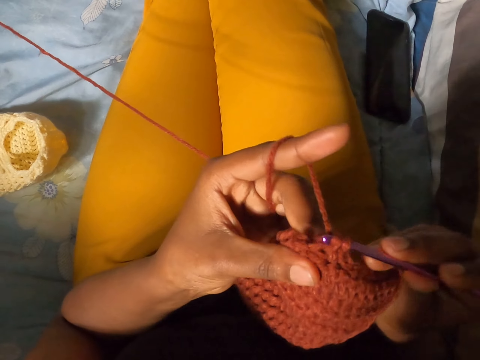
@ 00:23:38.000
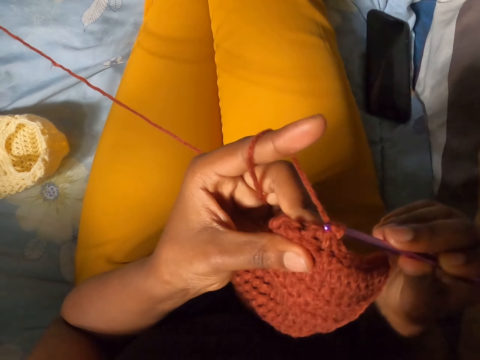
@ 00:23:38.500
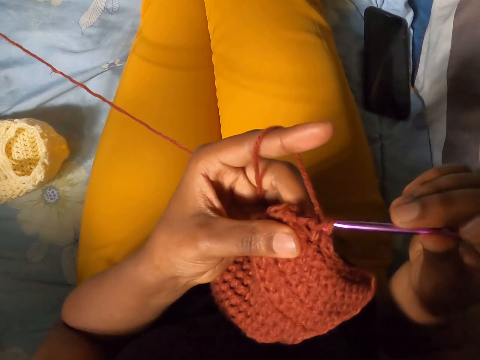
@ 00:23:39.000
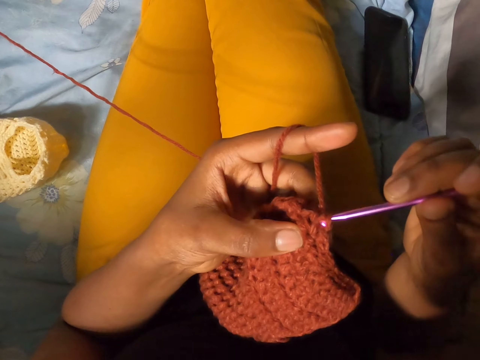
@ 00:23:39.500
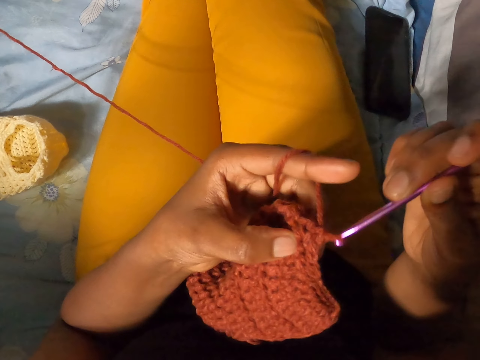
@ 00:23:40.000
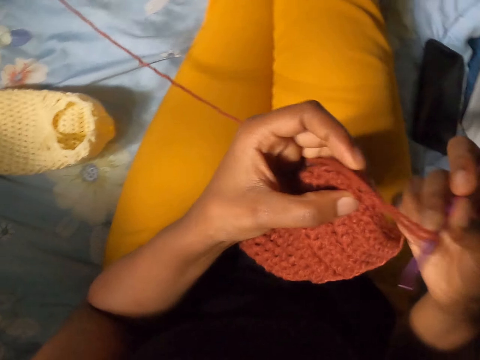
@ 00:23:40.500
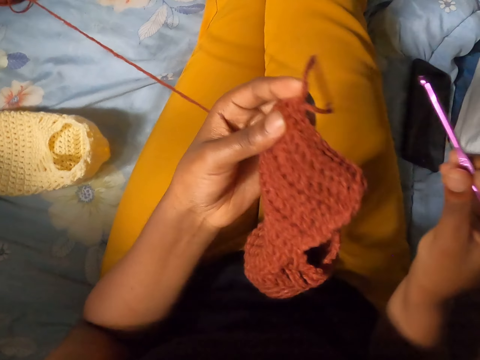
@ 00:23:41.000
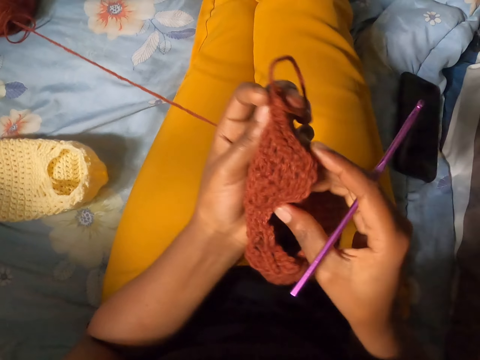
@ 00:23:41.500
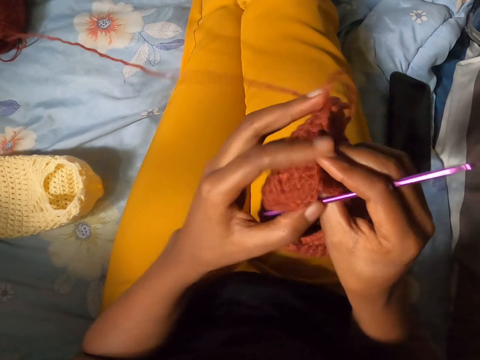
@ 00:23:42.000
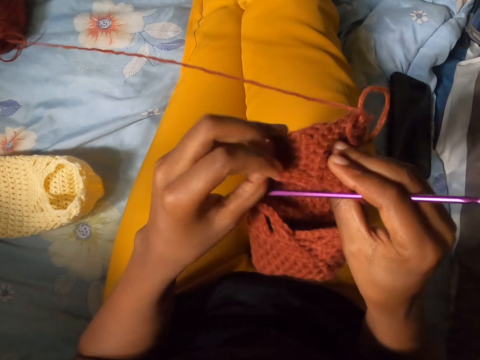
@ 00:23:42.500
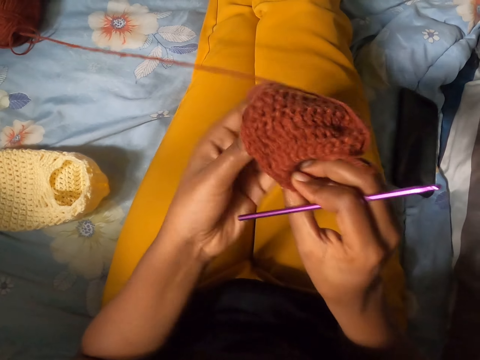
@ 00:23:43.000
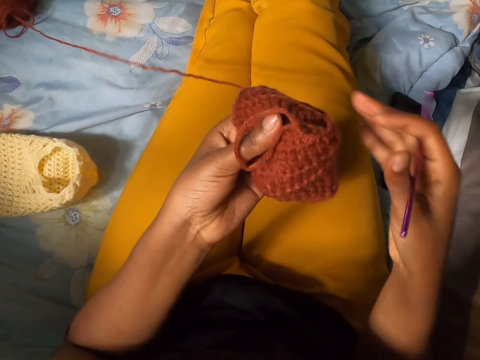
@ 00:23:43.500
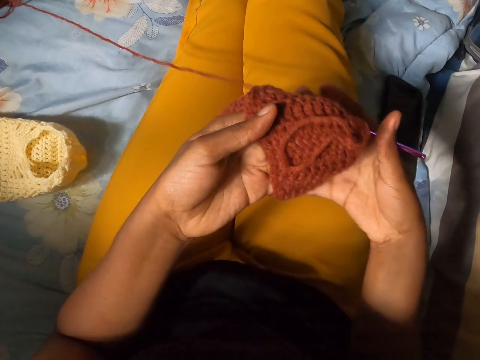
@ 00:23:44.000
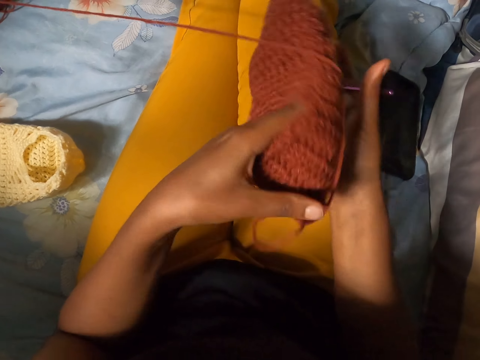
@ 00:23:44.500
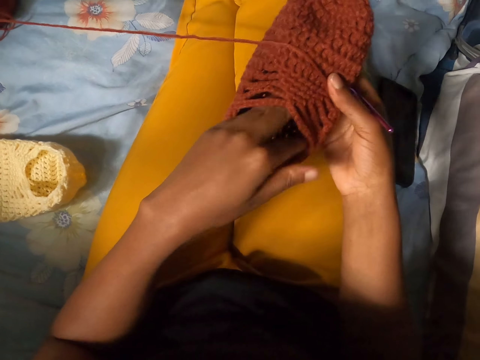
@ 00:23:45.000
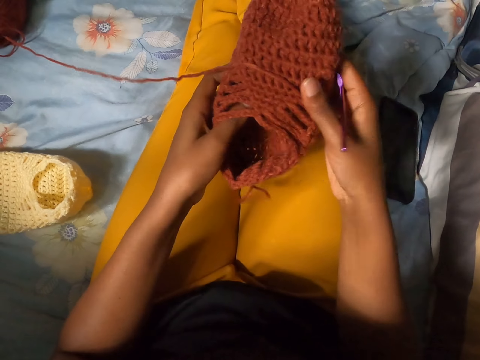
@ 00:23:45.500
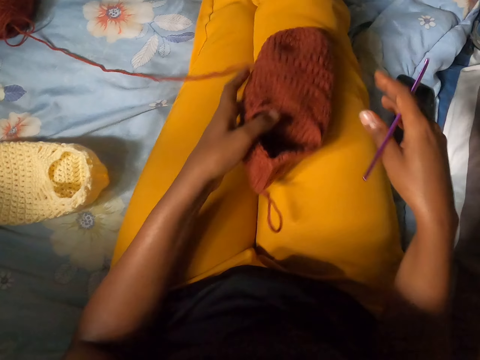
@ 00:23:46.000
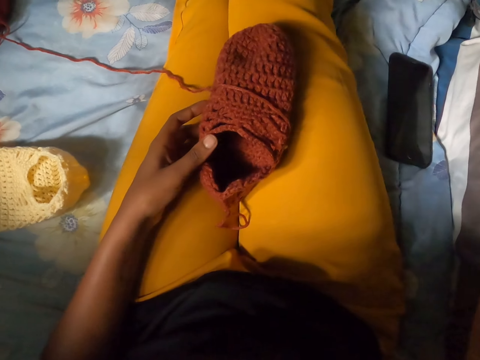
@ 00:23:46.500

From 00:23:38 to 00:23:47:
The camera wearer draws out a loop from a crochet in her left hand with the crochet hook in her right hand. She removes the crochet from the fabric. She puts her left hand into the crochet. She touches the fabric. She turns the fabric. She drops the crochet in her left hand on her lap. She raises her right hand to her face.
